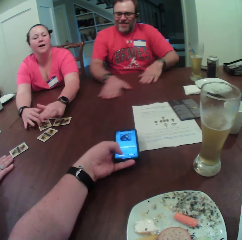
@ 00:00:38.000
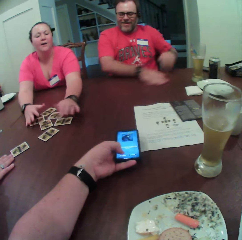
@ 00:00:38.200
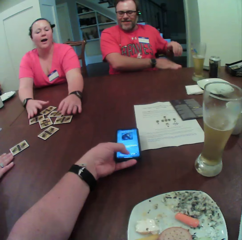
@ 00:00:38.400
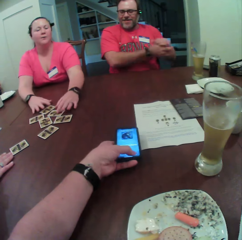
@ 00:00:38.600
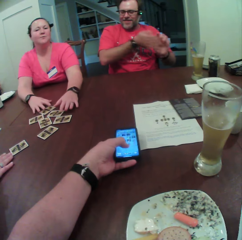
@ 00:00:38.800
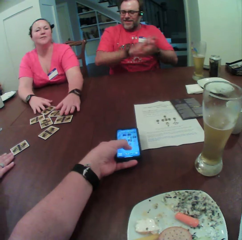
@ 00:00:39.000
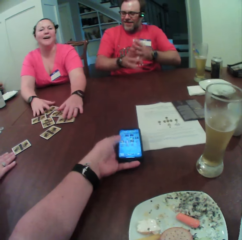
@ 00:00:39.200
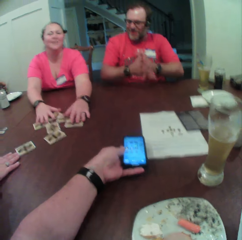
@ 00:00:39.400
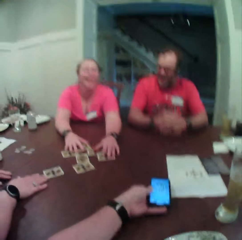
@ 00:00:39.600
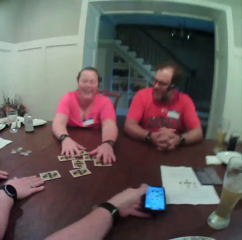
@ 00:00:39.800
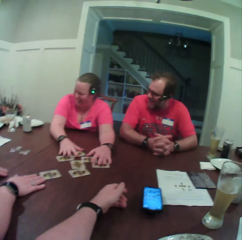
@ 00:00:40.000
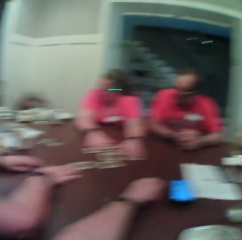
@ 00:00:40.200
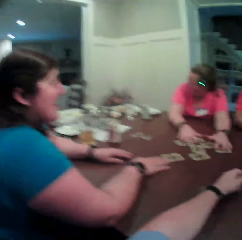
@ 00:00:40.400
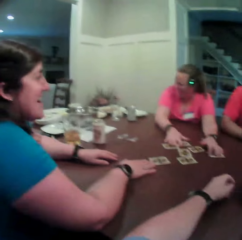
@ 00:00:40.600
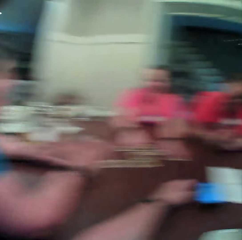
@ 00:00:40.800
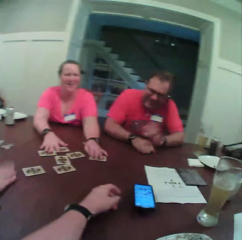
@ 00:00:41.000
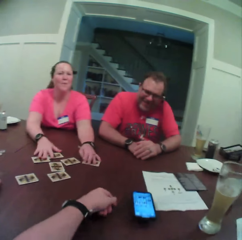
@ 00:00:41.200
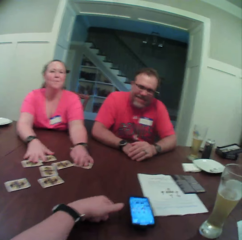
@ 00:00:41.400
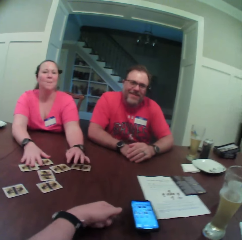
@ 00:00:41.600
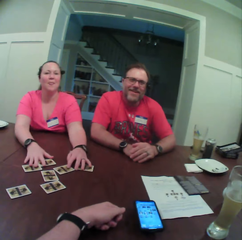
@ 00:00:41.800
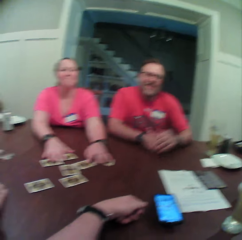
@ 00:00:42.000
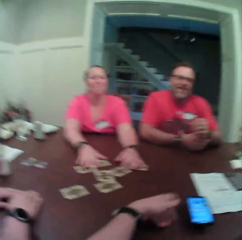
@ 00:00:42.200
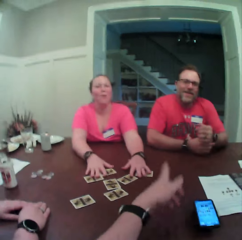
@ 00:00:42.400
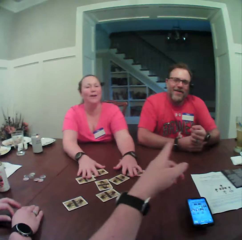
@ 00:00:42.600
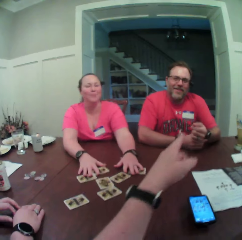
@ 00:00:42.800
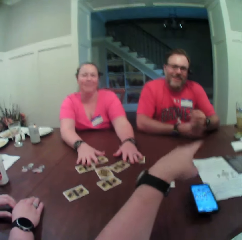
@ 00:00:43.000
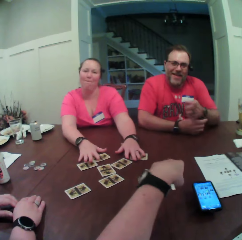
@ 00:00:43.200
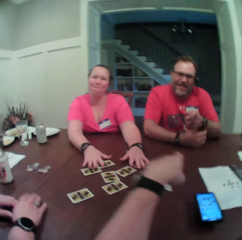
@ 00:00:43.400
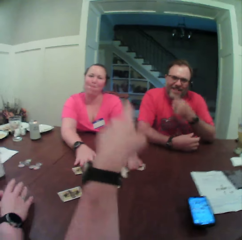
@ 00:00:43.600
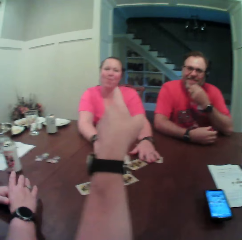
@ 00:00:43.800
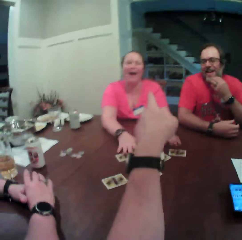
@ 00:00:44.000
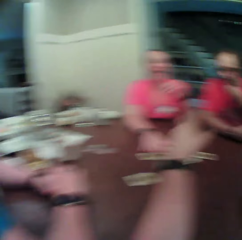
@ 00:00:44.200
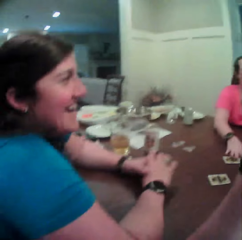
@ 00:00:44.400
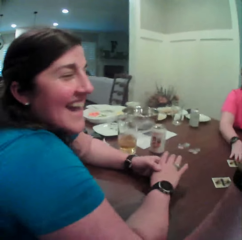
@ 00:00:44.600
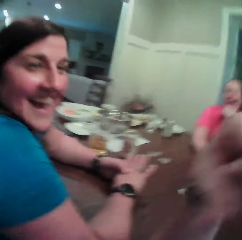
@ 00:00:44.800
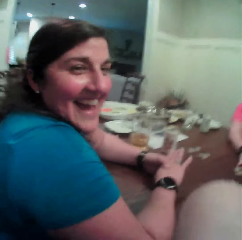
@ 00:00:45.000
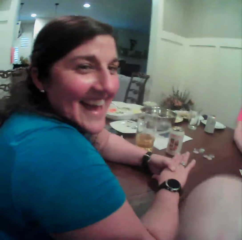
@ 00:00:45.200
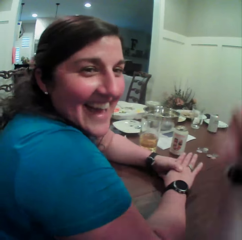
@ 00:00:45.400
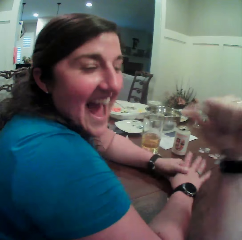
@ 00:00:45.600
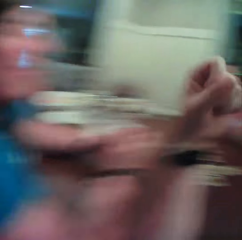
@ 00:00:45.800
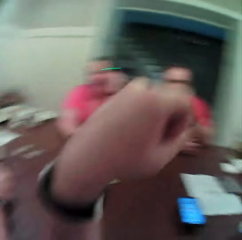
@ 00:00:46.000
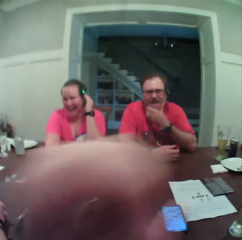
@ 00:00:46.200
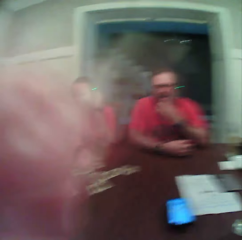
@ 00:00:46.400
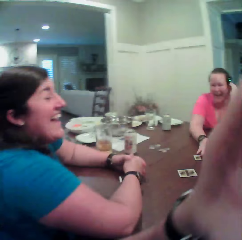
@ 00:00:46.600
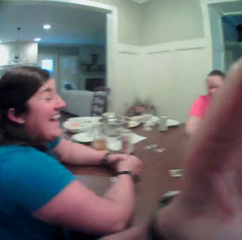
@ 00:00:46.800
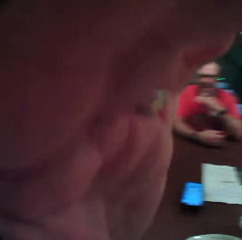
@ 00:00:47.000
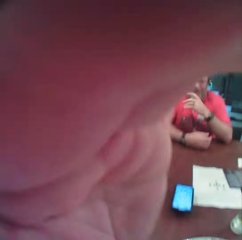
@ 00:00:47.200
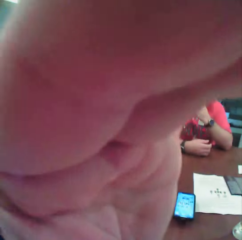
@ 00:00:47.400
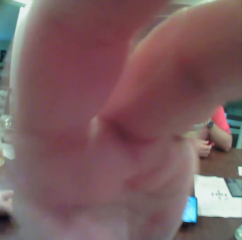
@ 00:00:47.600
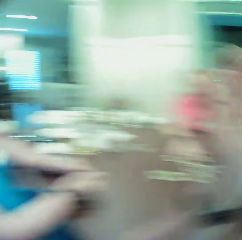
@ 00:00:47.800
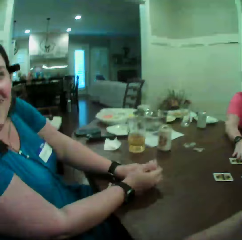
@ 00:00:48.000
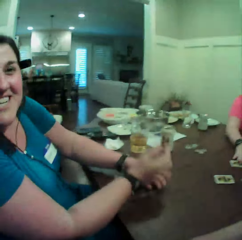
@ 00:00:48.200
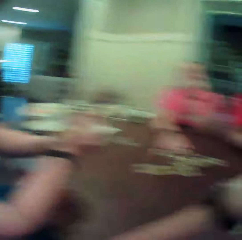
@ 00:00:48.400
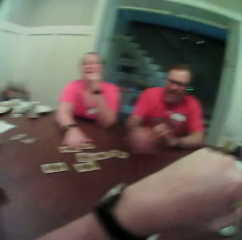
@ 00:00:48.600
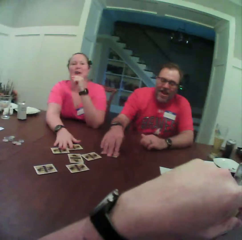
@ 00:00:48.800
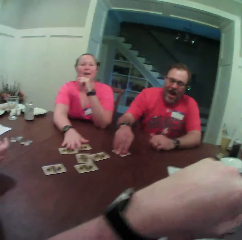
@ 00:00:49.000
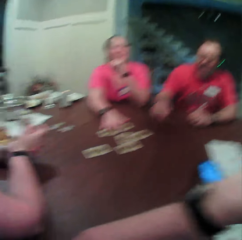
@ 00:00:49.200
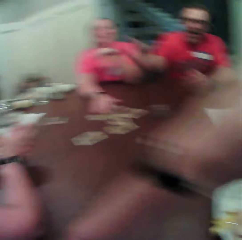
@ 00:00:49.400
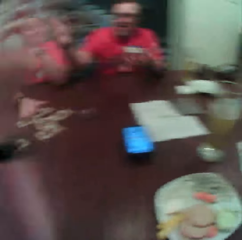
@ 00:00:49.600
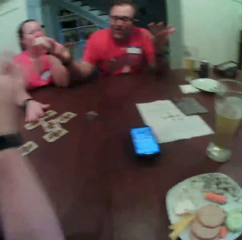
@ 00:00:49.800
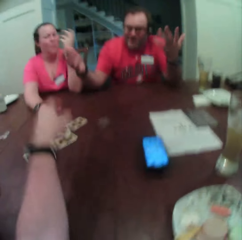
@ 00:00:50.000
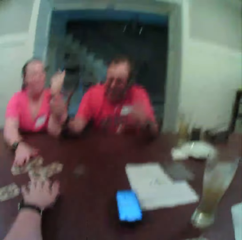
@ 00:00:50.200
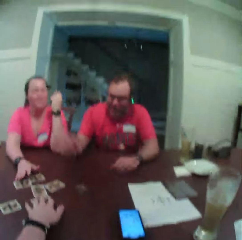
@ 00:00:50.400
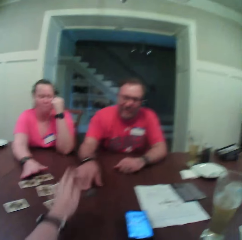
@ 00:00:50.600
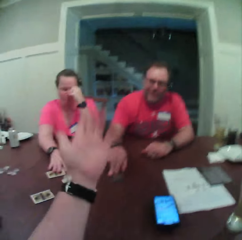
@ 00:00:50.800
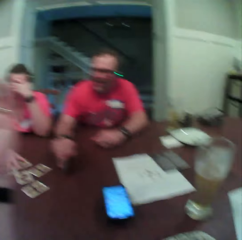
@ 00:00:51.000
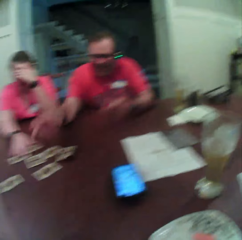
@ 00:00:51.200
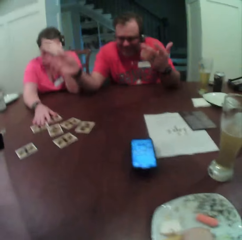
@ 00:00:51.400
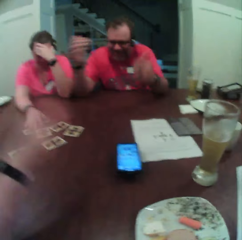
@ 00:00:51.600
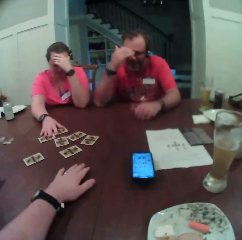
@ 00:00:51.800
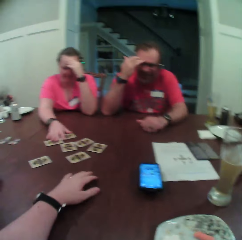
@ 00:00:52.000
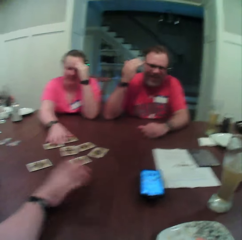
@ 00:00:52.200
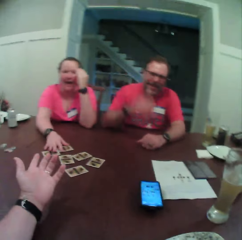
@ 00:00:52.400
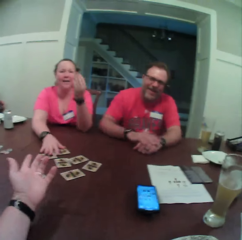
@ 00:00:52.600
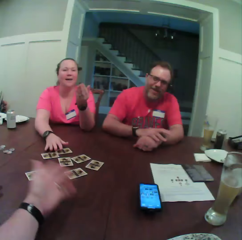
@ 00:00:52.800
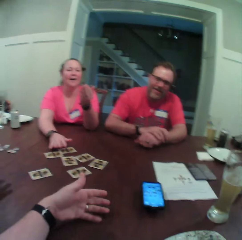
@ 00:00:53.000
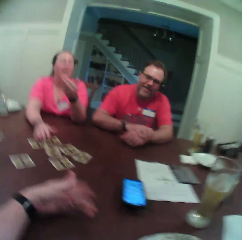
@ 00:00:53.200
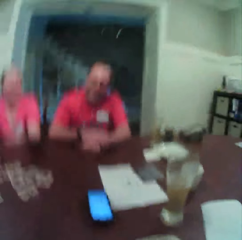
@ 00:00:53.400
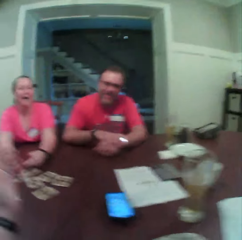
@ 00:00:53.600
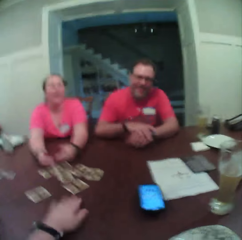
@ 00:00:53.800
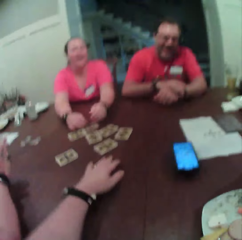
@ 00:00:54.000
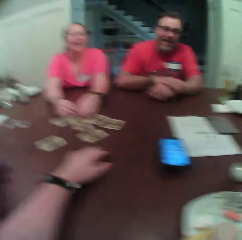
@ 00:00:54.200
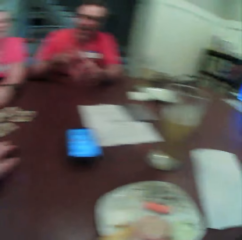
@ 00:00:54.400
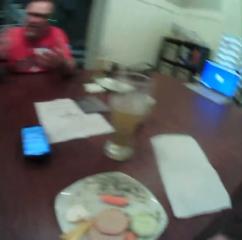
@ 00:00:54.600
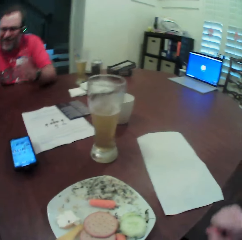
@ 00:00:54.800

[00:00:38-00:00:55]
A man wipes the table with his hands, then dusts his hands. The camera wearer points at the man. He points at a woman. He points at another woman. He raises his left hand. The woman touches her hair with her left hand. The camera wearer touches his face with his left hand. The man picks up the card on the table with his right hand and raises both hands. The camera wearer touches the cards on the table. The man turns over the card on the table with his right hand.

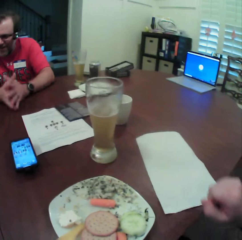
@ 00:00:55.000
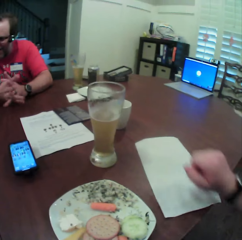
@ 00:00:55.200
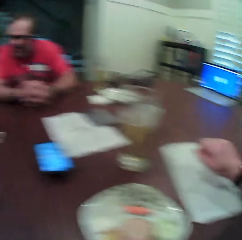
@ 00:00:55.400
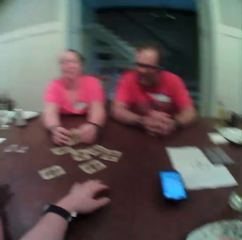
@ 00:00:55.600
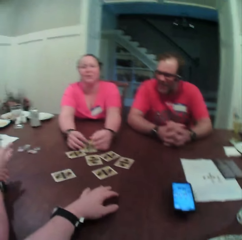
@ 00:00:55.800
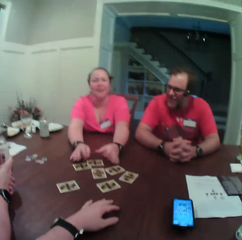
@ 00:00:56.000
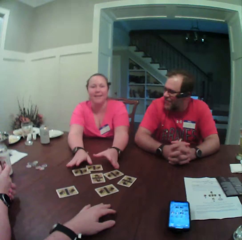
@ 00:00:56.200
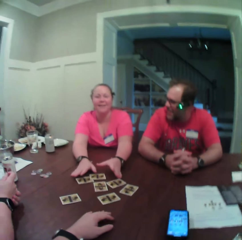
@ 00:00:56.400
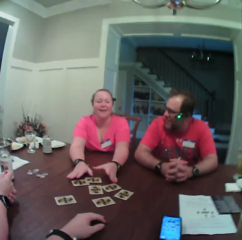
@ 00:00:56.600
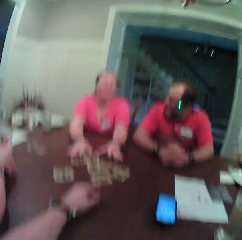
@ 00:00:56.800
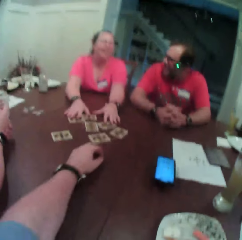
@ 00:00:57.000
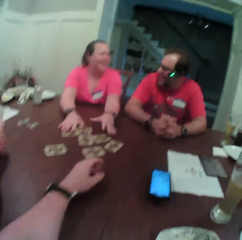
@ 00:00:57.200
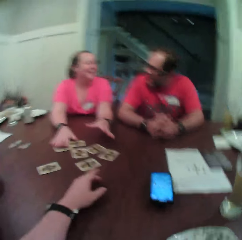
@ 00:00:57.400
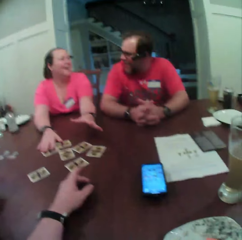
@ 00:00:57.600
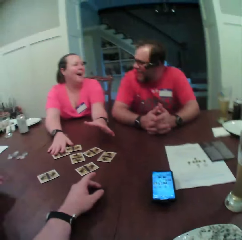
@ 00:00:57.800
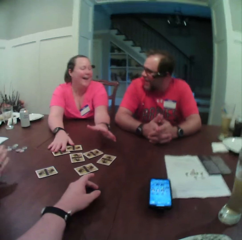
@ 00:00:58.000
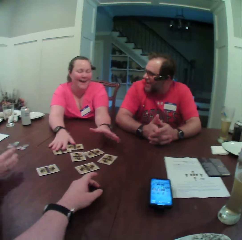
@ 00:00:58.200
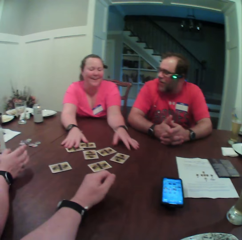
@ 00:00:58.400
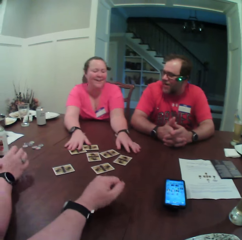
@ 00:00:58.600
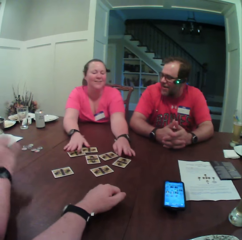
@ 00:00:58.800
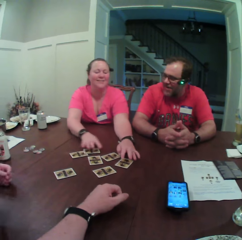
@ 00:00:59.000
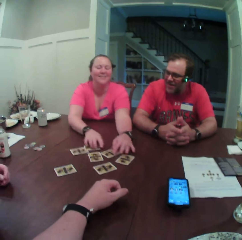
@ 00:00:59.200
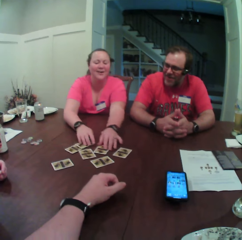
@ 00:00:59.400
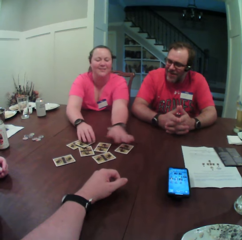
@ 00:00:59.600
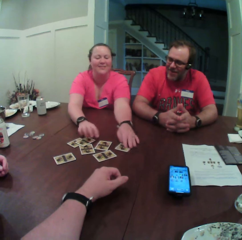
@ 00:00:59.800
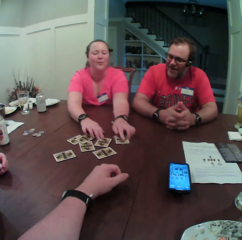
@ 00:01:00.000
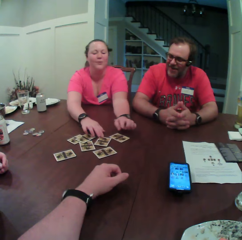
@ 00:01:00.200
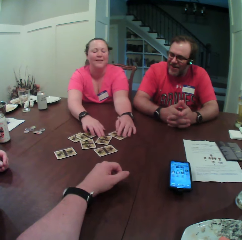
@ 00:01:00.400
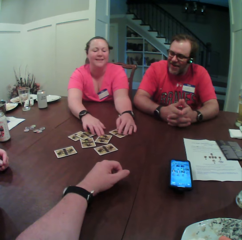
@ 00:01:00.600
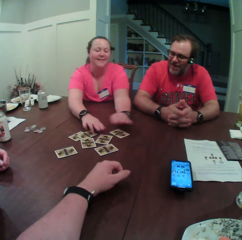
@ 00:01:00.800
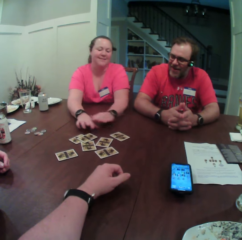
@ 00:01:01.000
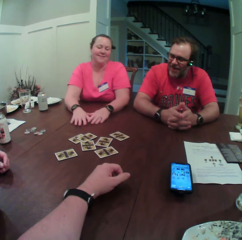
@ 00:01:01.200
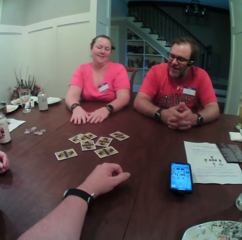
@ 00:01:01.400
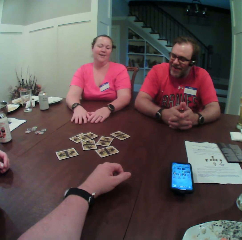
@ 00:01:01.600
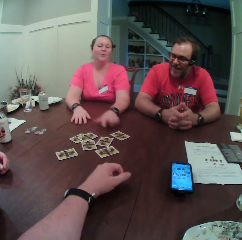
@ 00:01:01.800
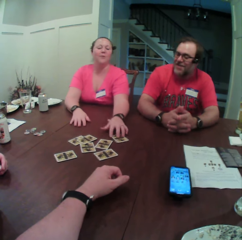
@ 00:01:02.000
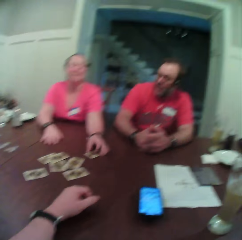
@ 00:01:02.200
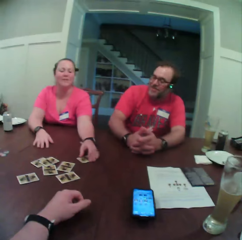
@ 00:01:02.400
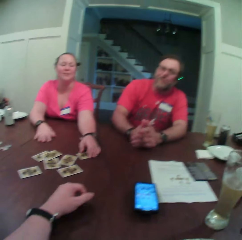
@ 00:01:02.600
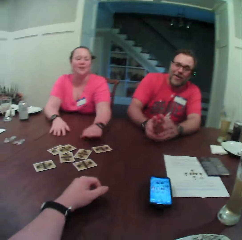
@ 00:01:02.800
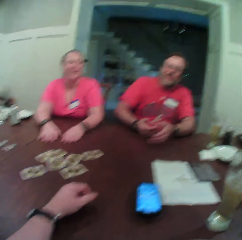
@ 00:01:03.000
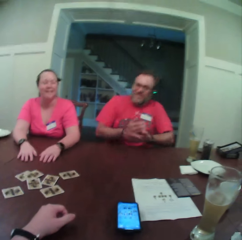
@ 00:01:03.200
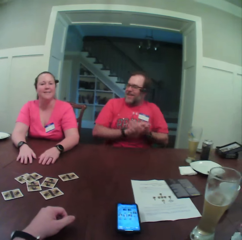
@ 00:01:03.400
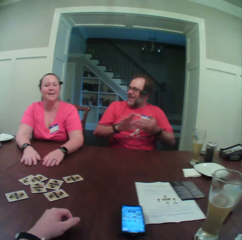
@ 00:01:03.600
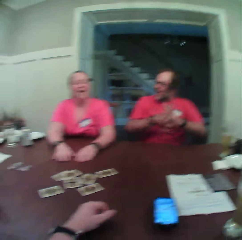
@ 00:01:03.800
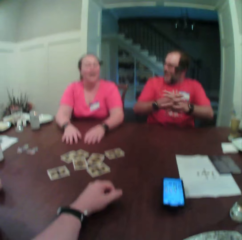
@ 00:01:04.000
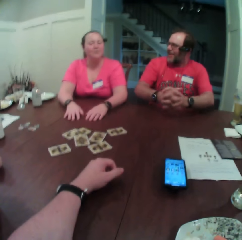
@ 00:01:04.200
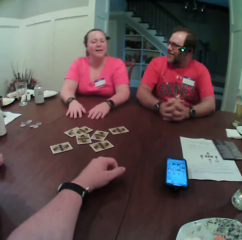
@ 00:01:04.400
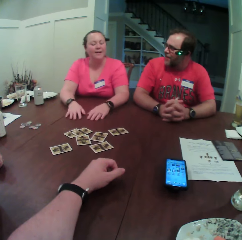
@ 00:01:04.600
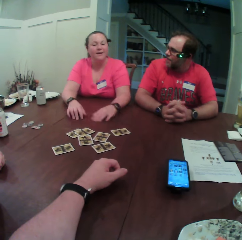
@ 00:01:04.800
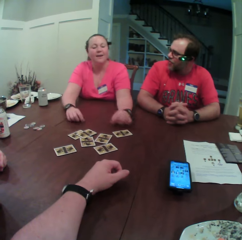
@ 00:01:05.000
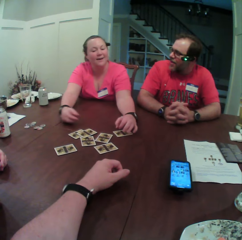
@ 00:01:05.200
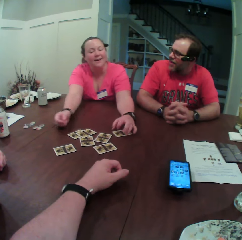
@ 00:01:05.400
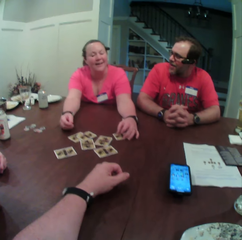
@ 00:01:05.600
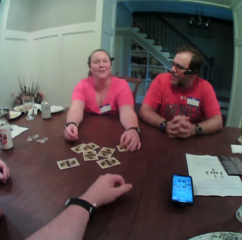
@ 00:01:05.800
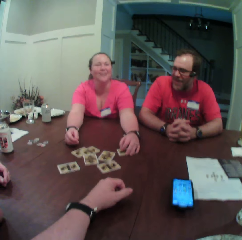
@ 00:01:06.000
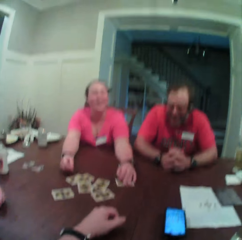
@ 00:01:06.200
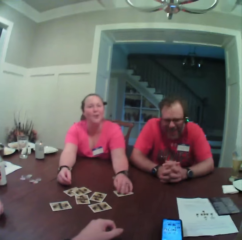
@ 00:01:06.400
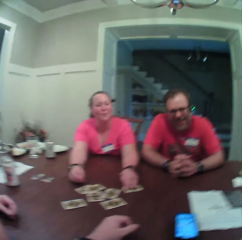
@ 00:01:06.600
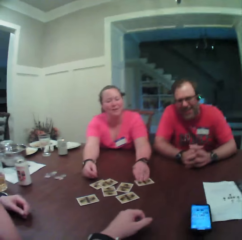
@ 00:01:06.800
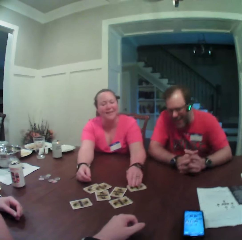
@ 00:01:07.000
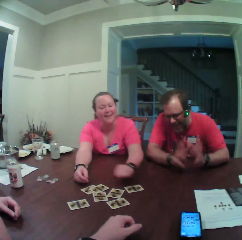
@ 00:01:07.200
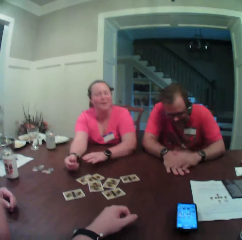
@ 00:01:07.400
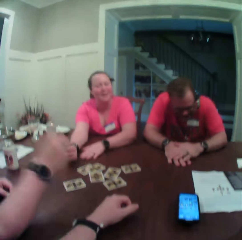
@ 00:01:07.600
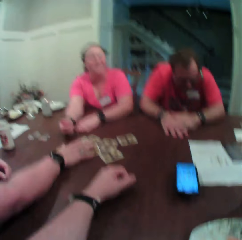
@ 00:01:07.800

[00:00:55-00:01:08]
A woman arranges the card on the table with both hands. The woman moves the card on the table with her left hand. The woman touches the cards on the table. The woman moves the card on the table with her left hand.
